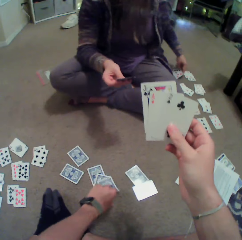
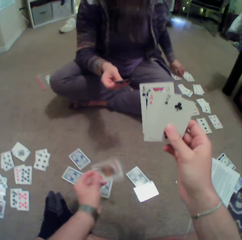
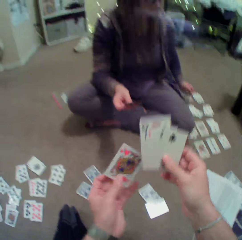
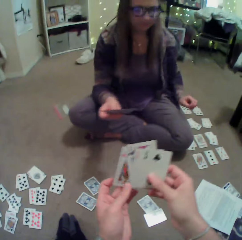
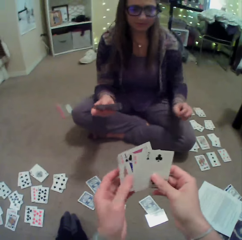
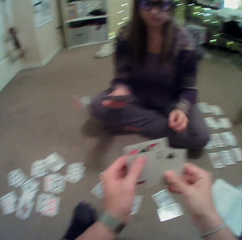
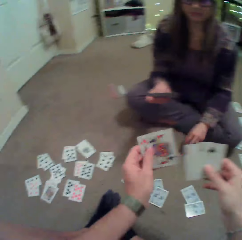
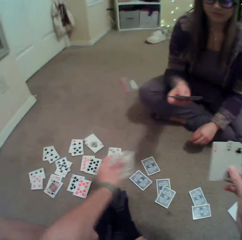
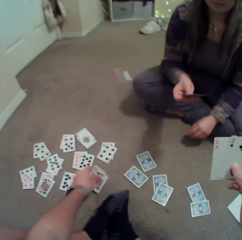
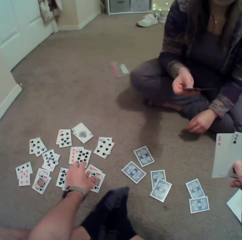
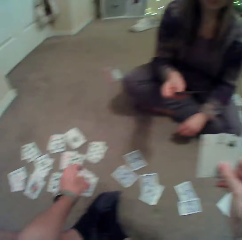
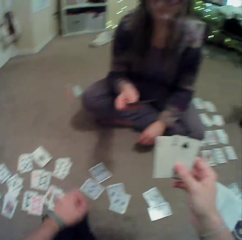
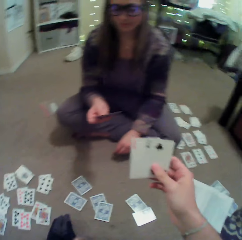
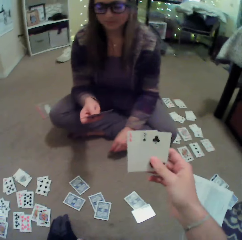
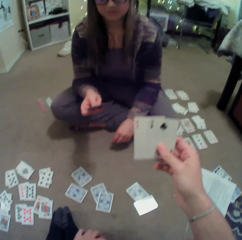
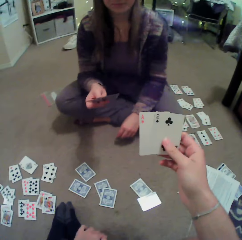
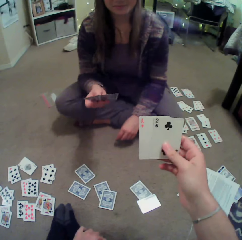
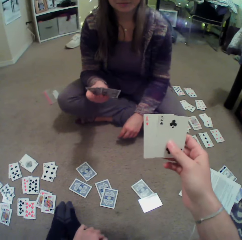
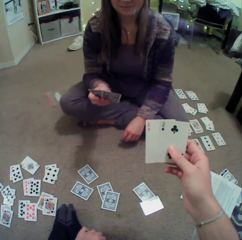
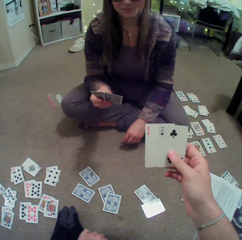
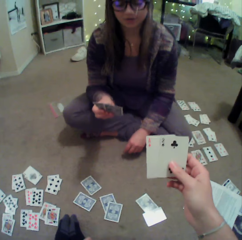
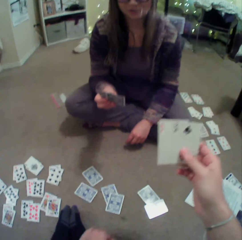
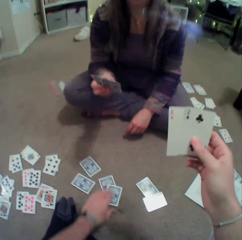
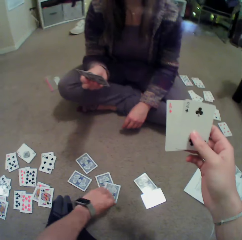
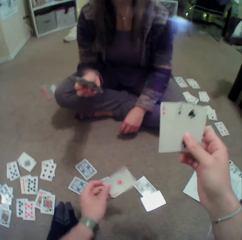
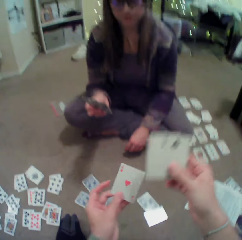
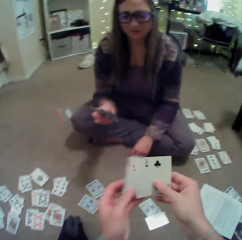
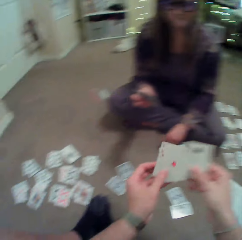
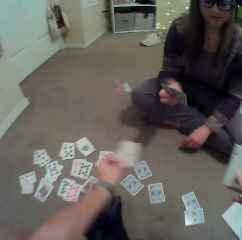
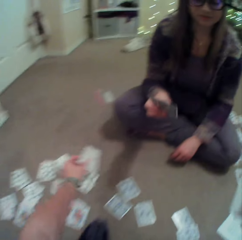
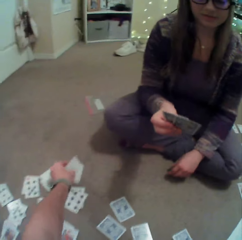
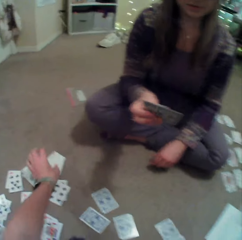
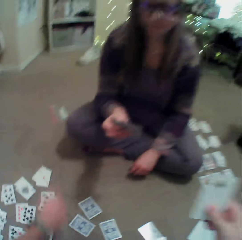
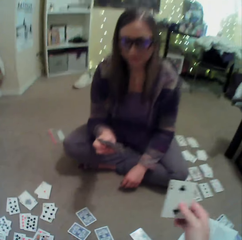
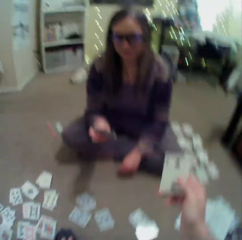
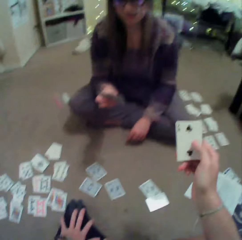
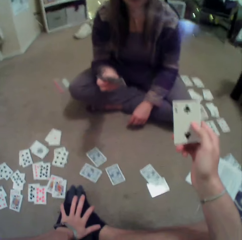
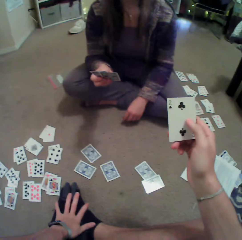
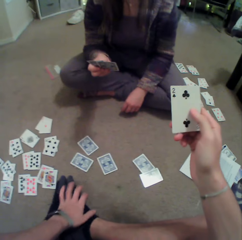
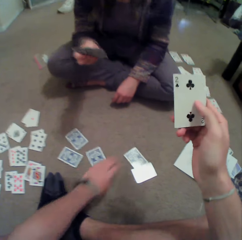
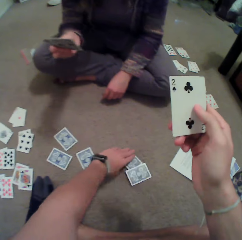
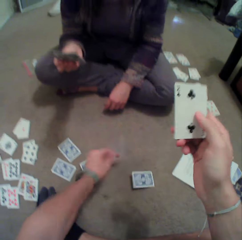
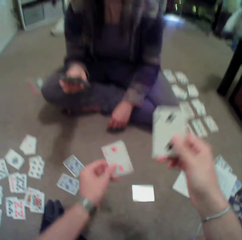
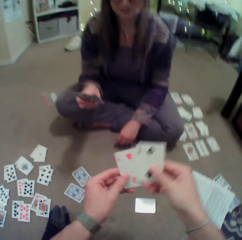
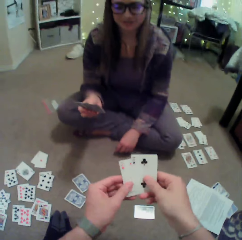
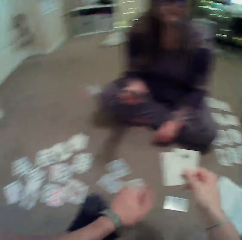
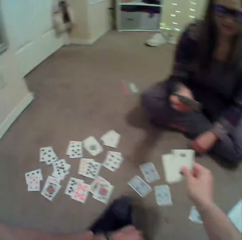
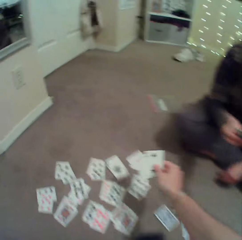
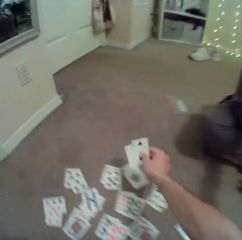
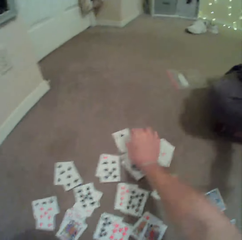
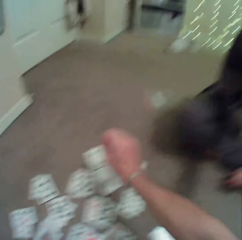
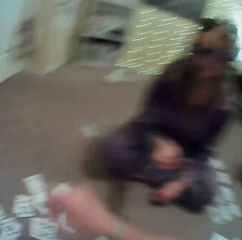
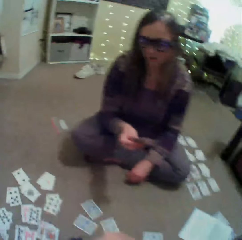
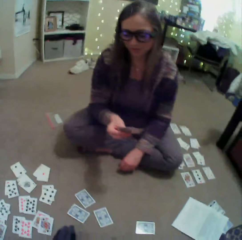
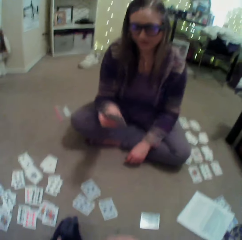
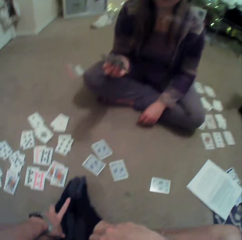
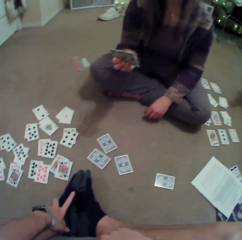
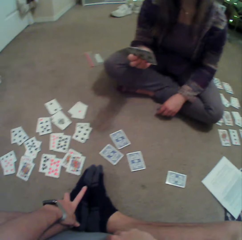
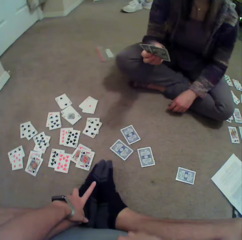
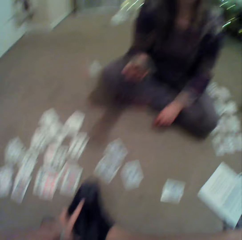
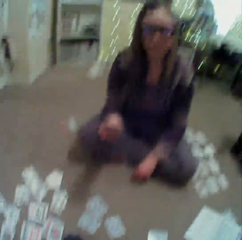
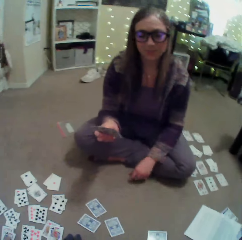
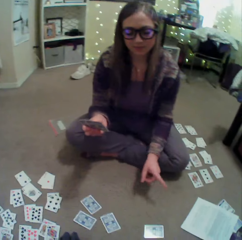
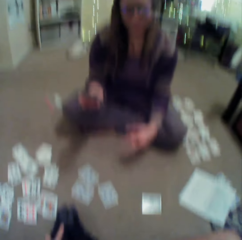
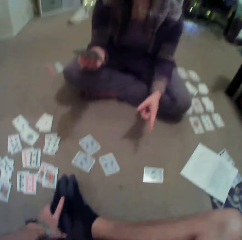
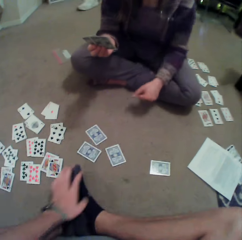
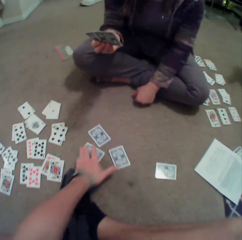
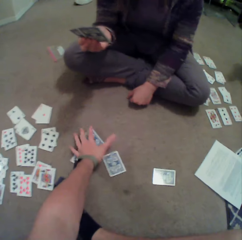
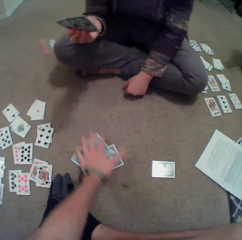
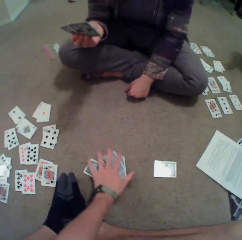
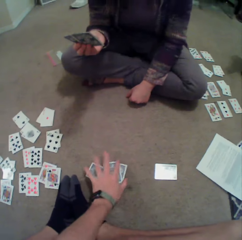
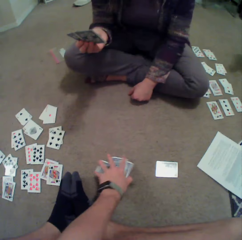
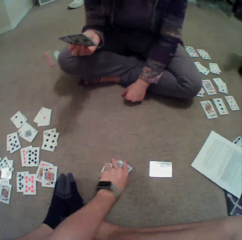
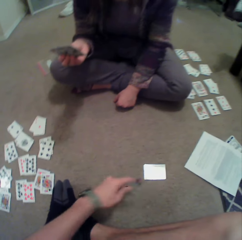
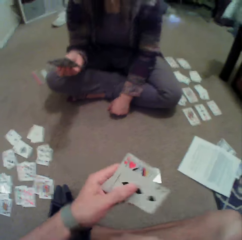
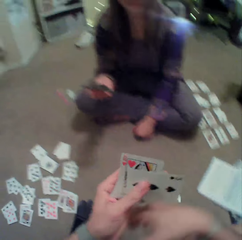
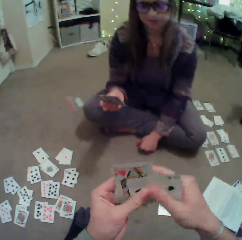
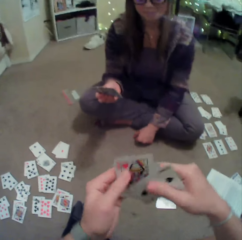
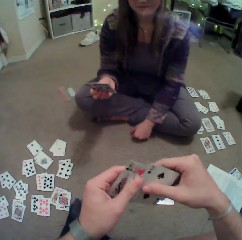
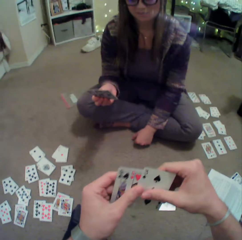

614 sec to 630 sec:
A lady puts a card on the floor. The camera wearer picks up a card on the floor. They put a card on the floor. They look around. They pick up a card on the floor. They put a card on the floor. They look around. They pick up a card on the floor. They put a card on the floor. They look around. The lady sways hands. The camera wearer picks up cards on the floor.

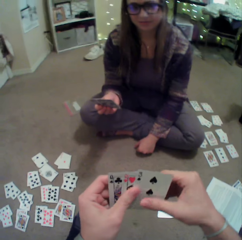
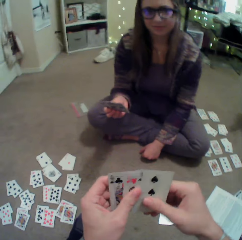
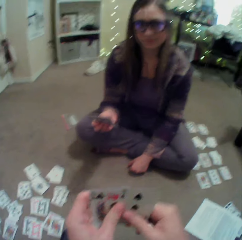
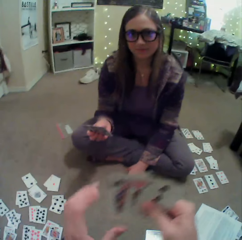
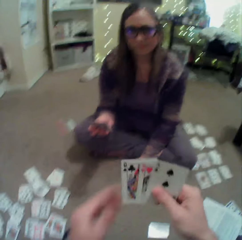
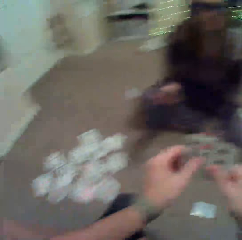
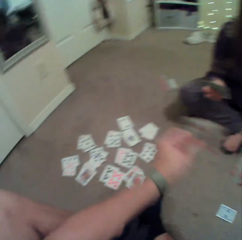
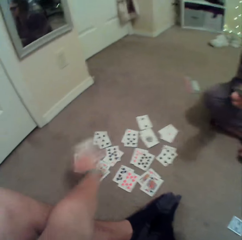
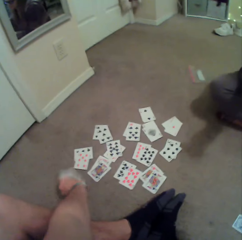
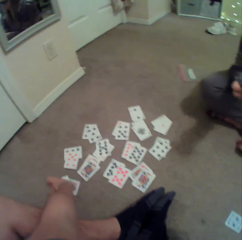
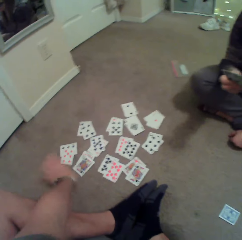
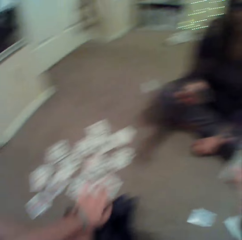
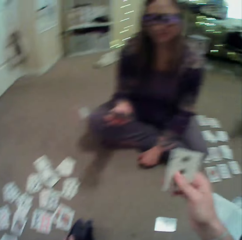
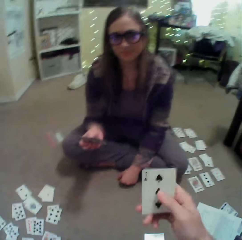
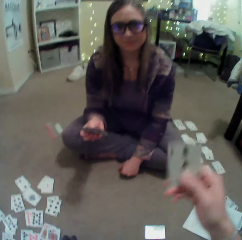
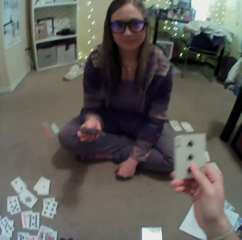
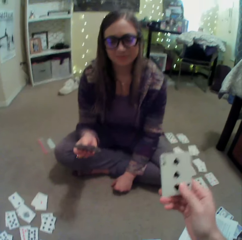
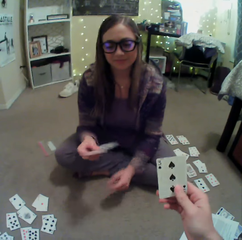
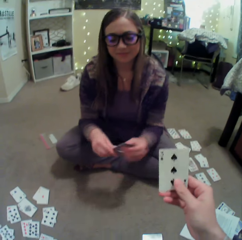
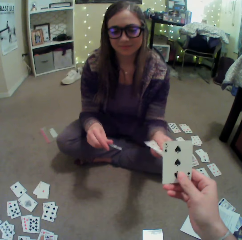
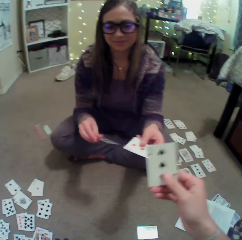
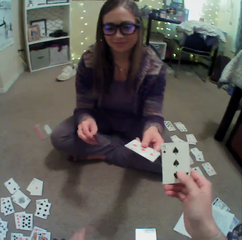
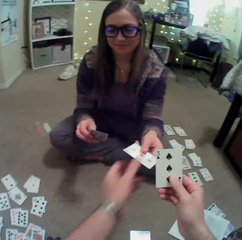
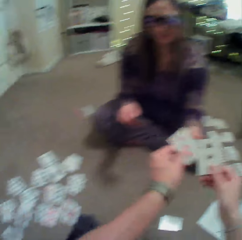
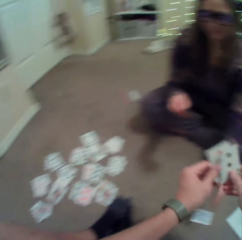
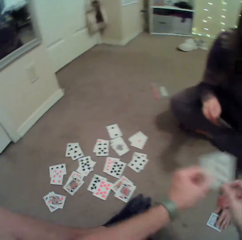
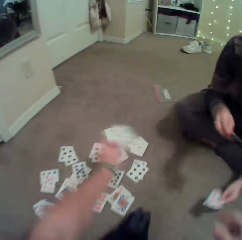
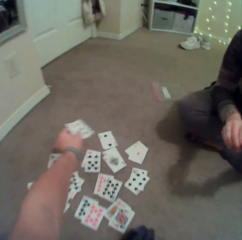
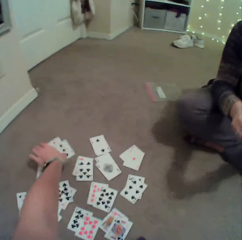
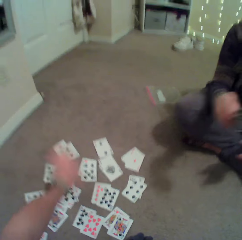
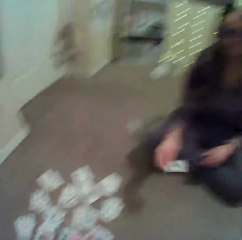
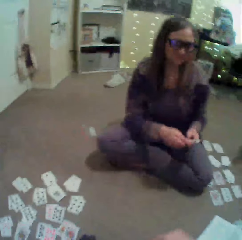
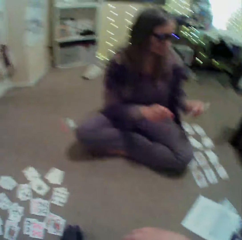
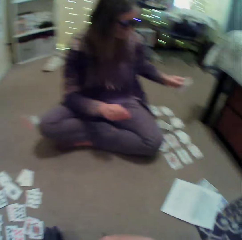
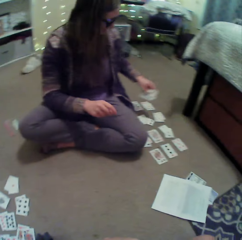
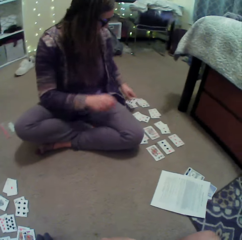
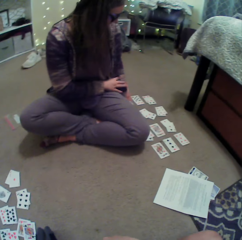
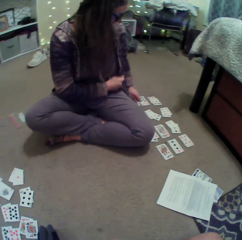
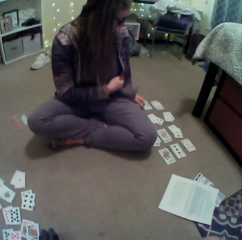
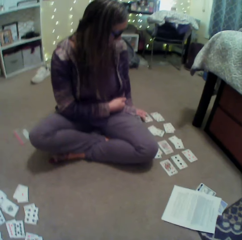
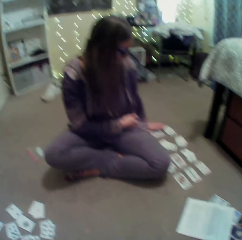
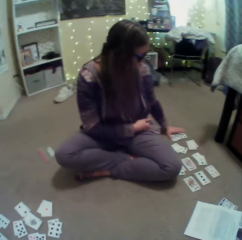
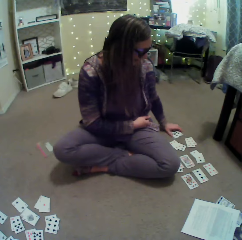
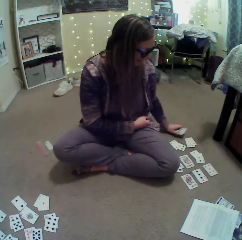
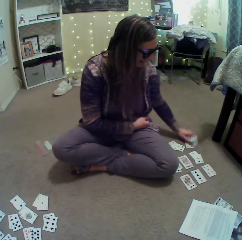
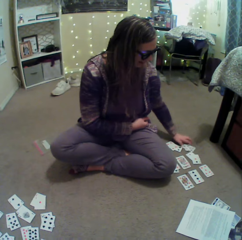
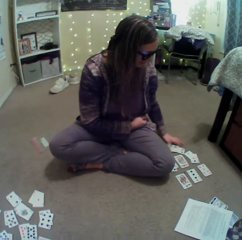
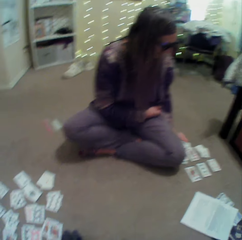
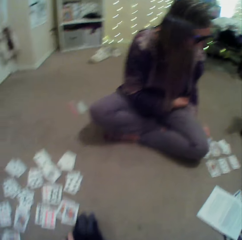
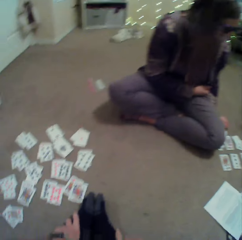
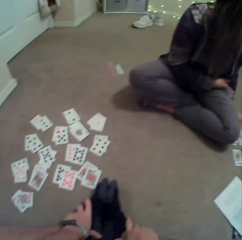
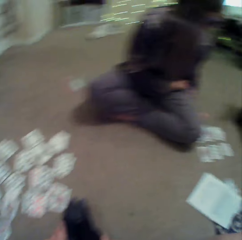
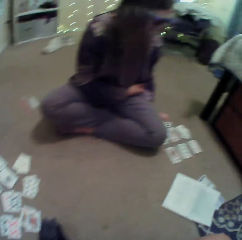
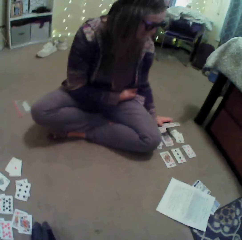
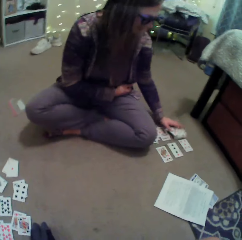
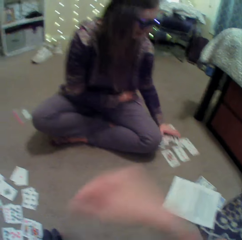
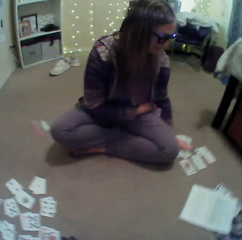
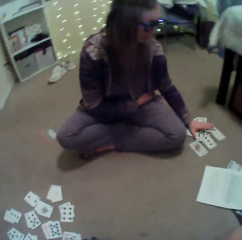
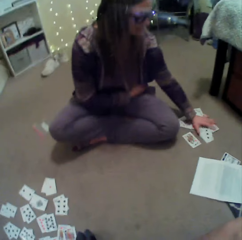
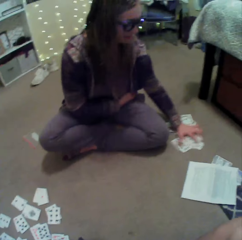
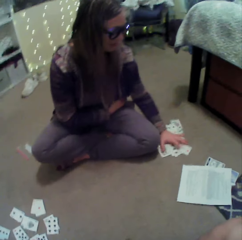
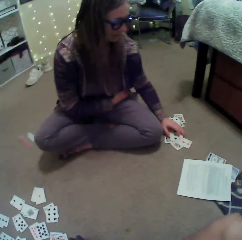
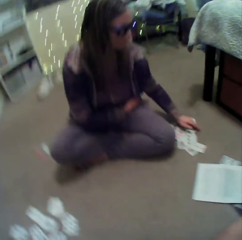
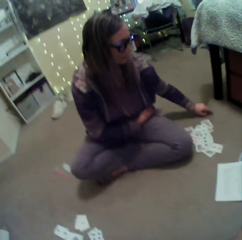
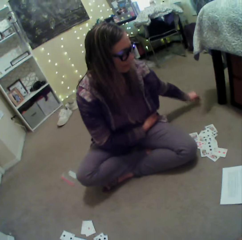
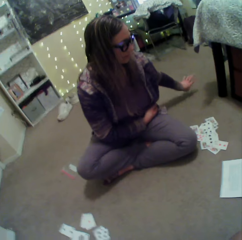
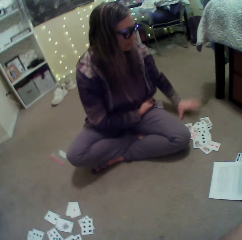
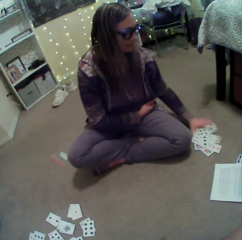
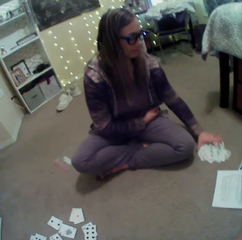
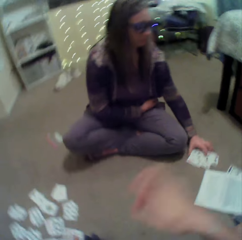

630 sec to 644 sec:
The camera wearer arranges cards. They put a card on the floor. They converse with a lady. The lady gives a card to the camera wearer. The camera wearer puts a card on the floor. The lady puts a card on the floor. The lady picks up cards on the floor and arranges the cards. The camera wearer touches the face.
